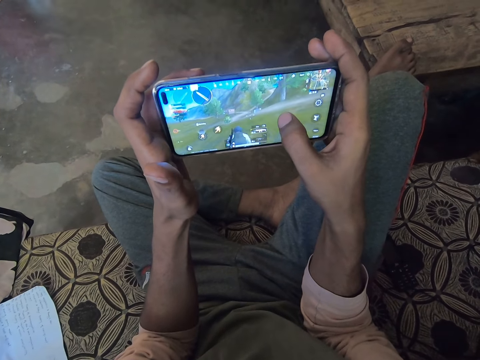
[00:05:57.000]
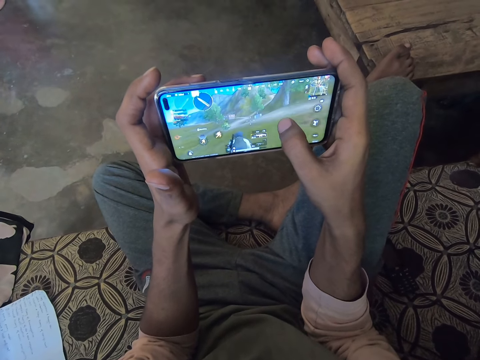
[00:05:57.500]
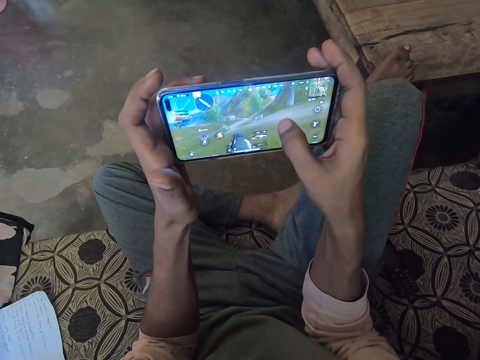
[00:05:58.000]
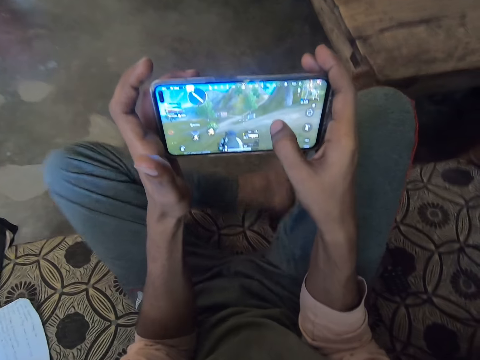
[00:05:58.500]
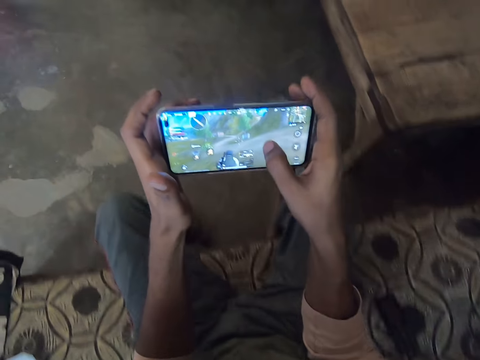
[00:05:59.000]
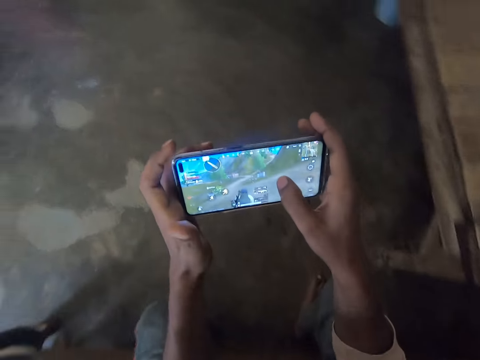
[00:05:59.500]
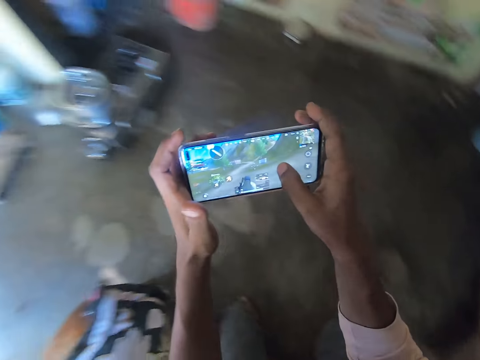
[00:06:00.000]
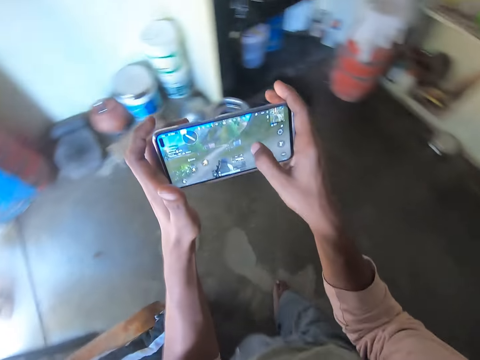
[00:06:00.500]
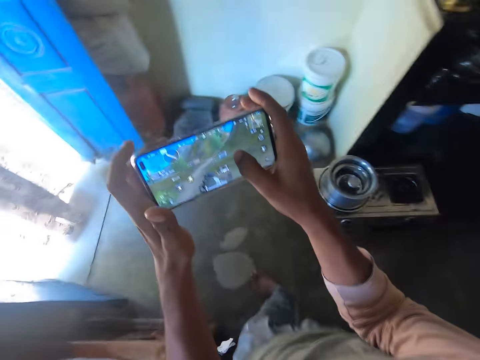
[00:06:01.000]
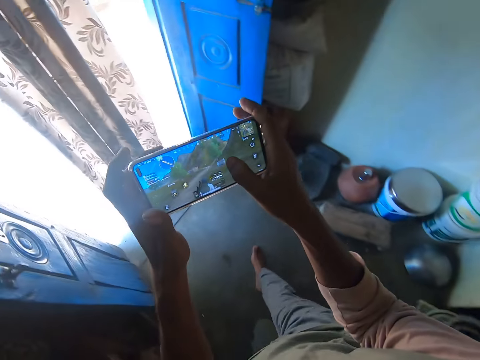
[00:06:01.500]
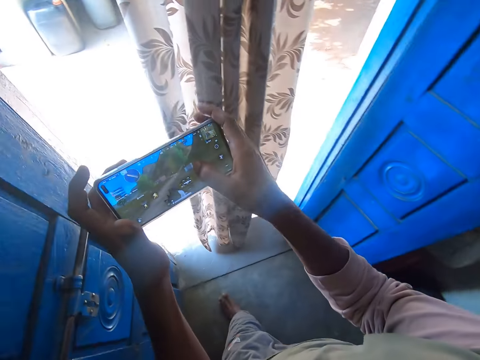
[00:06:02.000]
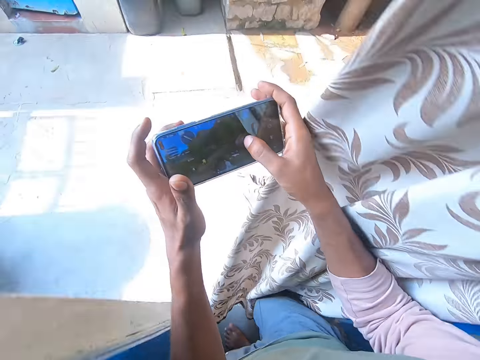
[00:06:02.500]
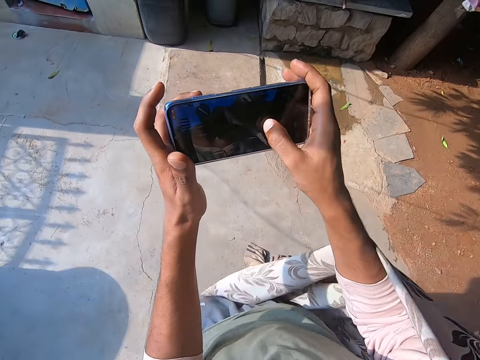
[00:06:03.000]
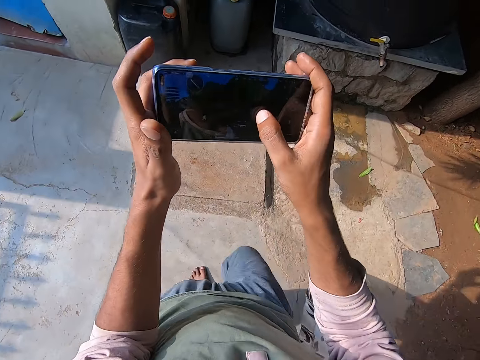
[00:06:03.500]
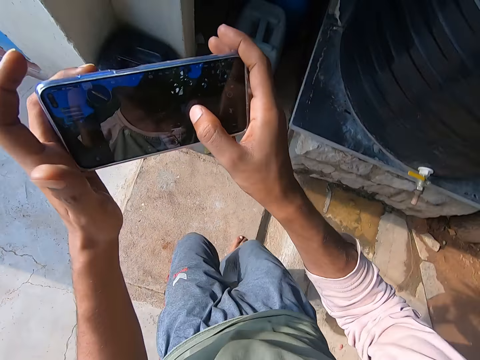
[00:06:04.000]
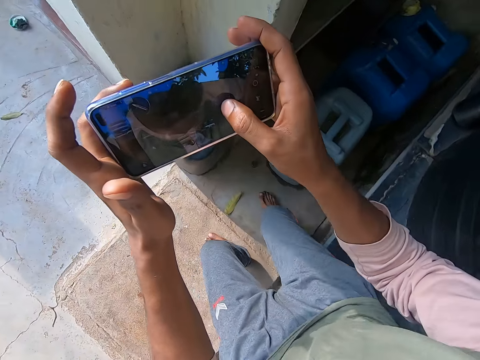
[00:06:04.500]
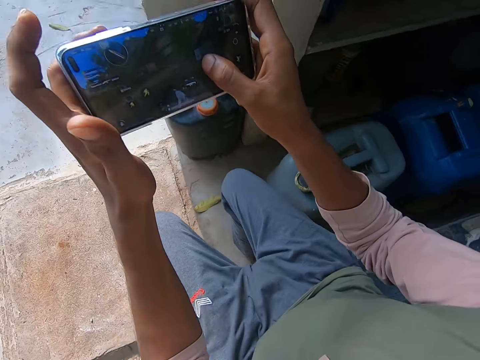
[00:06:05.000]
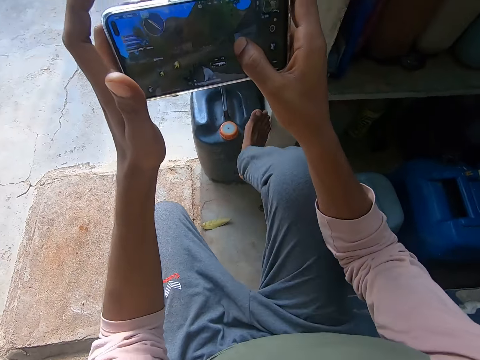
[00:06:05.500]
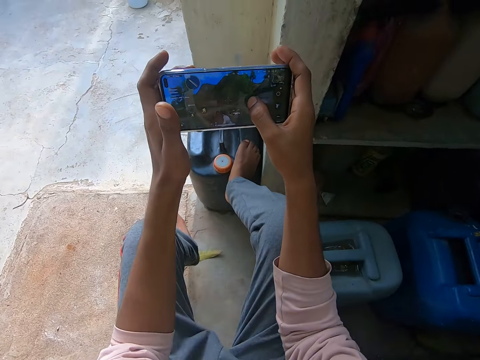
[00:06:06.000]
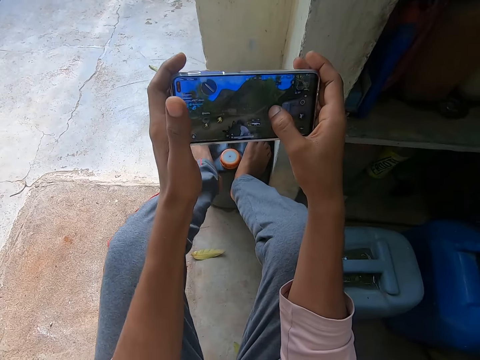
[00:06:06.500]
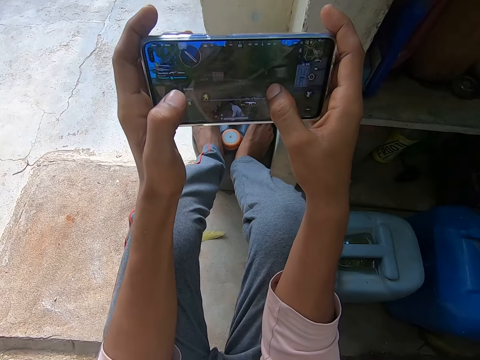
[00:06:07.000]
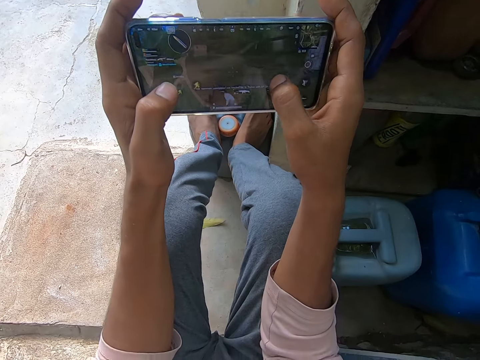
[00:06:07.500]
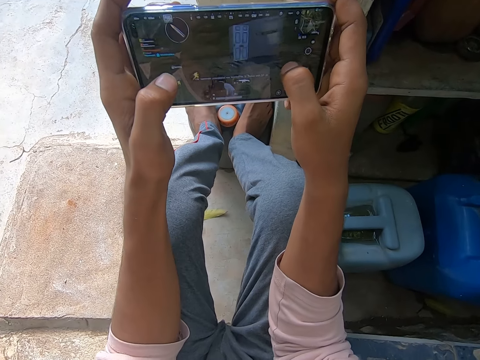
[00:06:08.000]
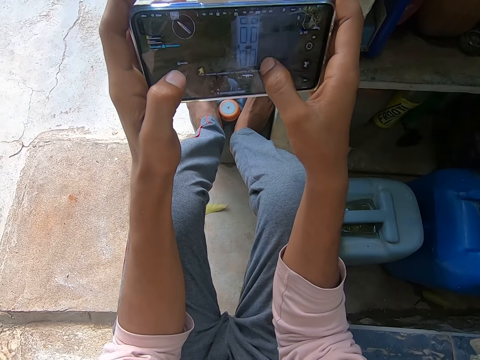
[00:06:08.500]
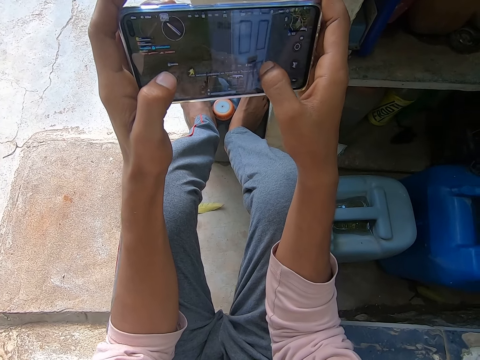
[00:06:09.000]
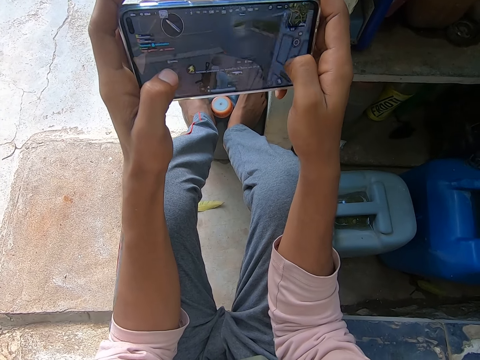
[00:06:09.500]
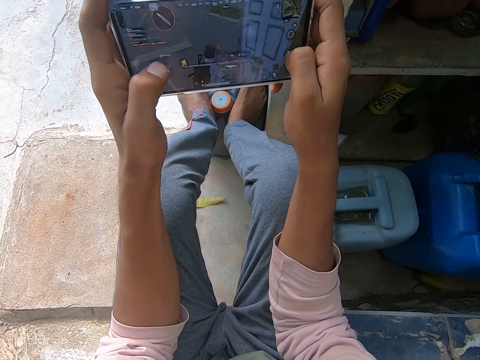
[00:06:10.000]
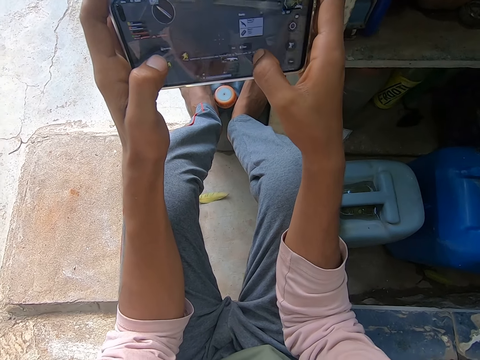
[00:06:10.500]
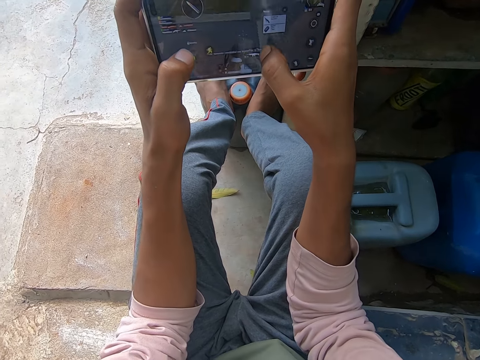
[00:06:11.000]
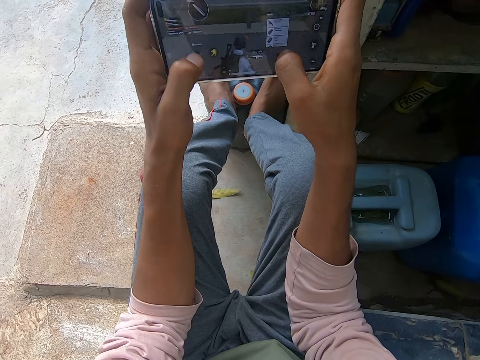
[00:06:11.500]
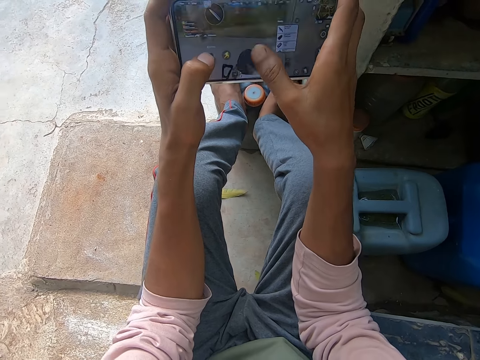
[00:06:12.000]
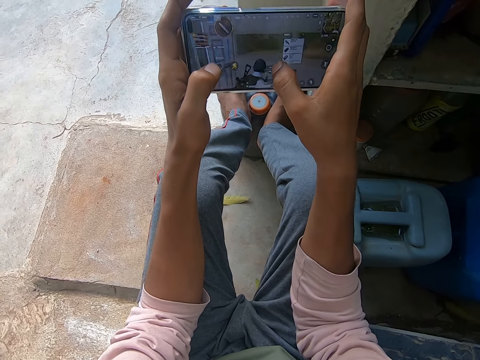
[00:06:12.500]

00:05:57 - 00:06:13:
The camera wearer stands up on the floor. He walks out of the room. He walks around the room. He walks outside the house. He sits on a water tank base slab. He puts his legs on the jerrycan. He plays a video game on the mobile phone.

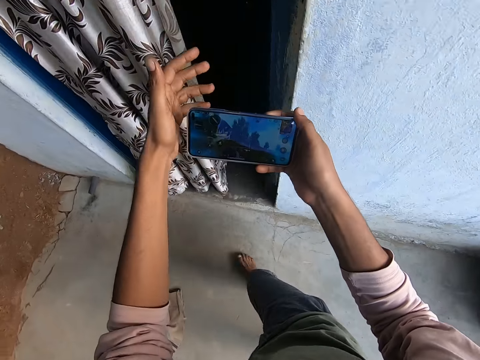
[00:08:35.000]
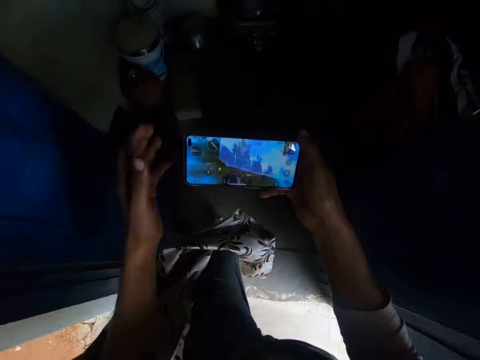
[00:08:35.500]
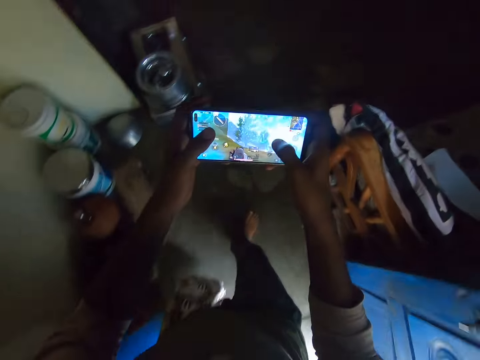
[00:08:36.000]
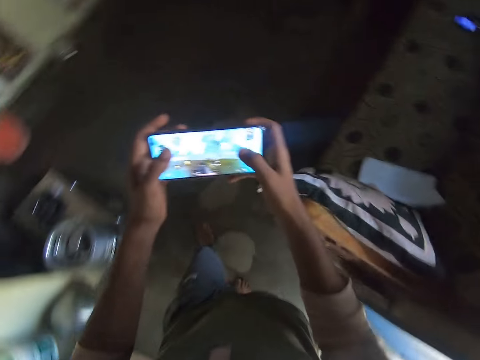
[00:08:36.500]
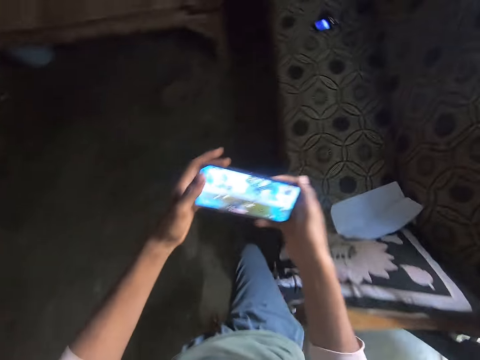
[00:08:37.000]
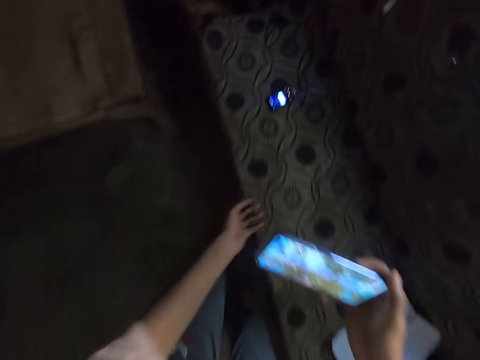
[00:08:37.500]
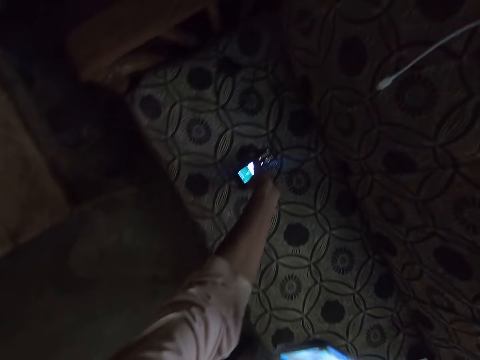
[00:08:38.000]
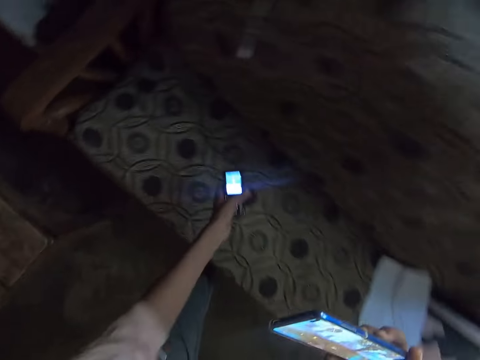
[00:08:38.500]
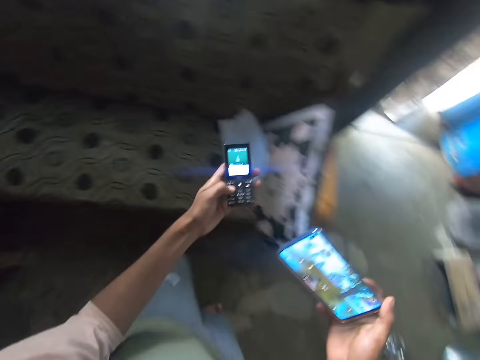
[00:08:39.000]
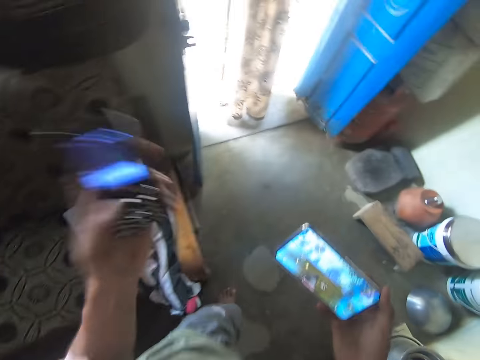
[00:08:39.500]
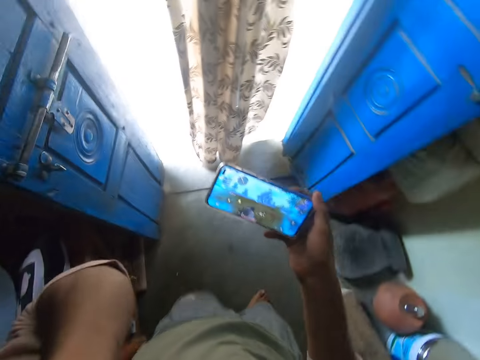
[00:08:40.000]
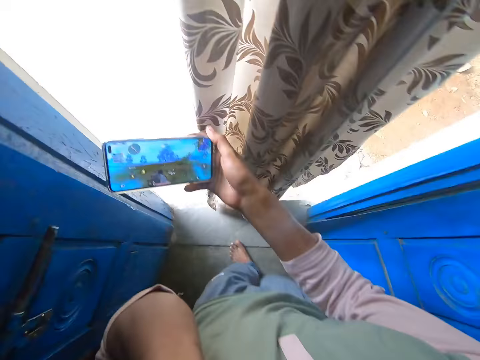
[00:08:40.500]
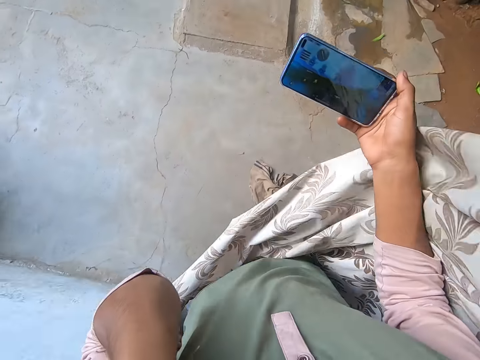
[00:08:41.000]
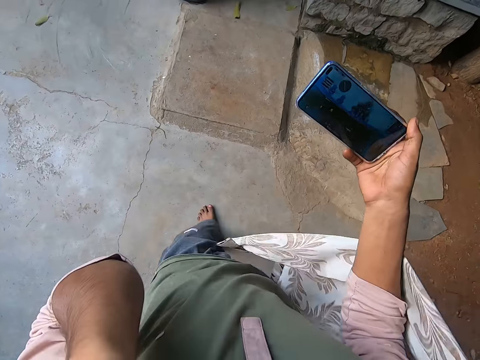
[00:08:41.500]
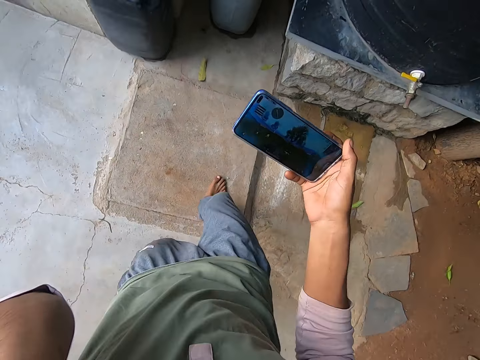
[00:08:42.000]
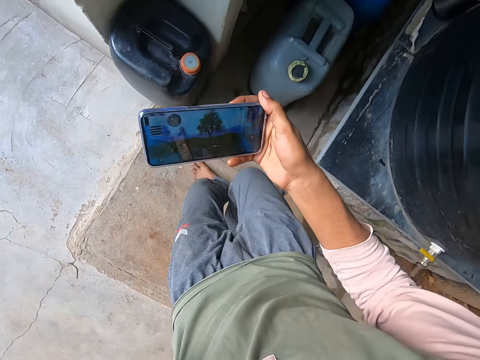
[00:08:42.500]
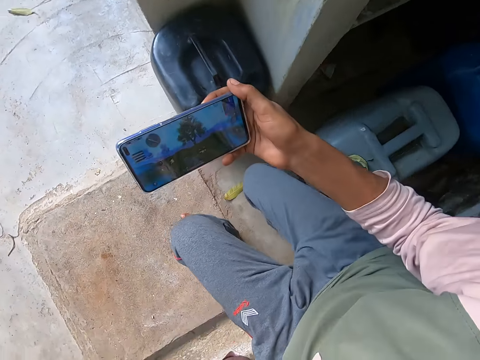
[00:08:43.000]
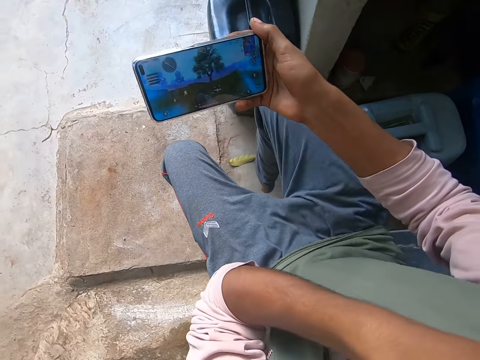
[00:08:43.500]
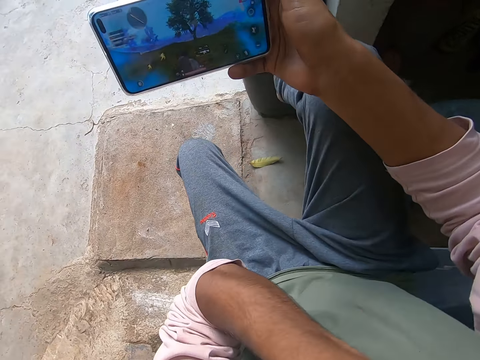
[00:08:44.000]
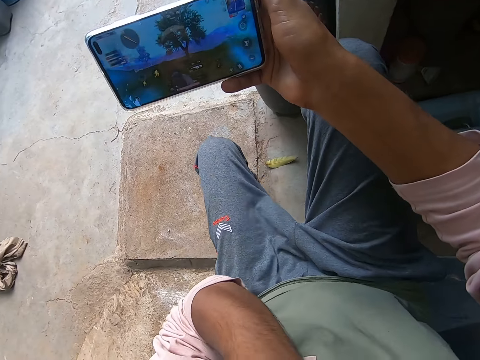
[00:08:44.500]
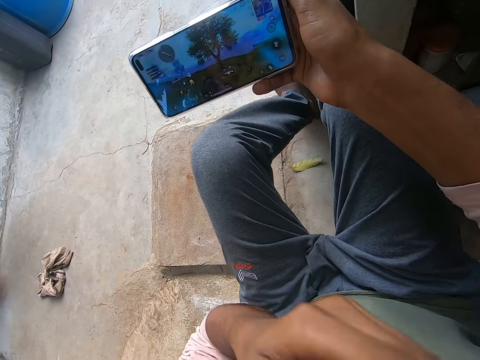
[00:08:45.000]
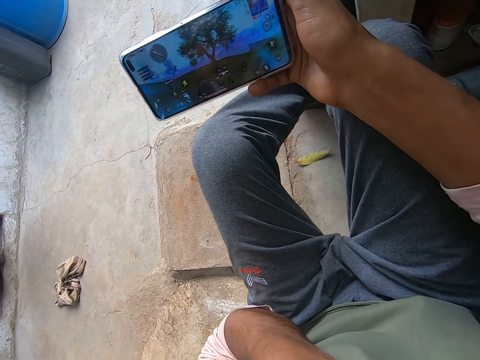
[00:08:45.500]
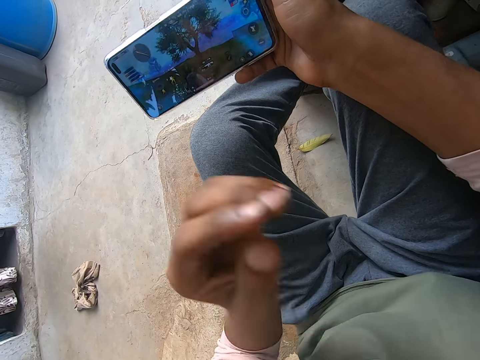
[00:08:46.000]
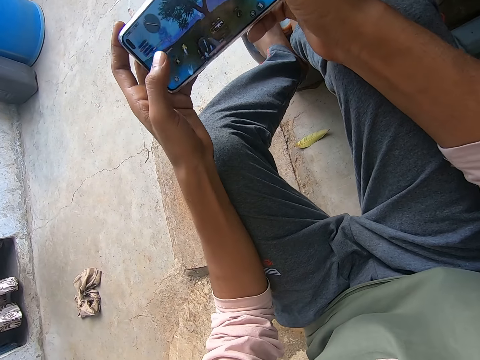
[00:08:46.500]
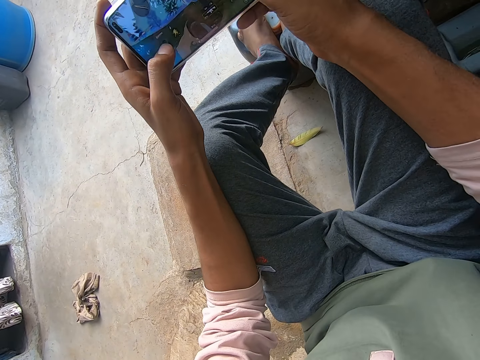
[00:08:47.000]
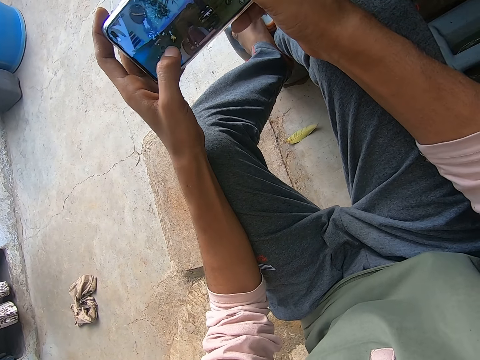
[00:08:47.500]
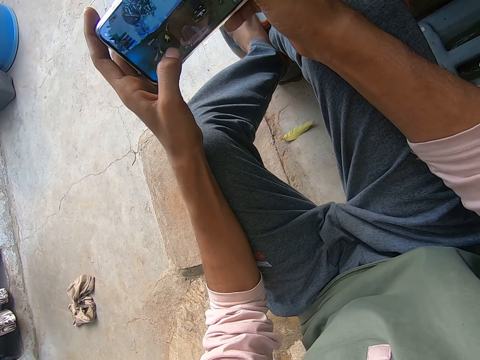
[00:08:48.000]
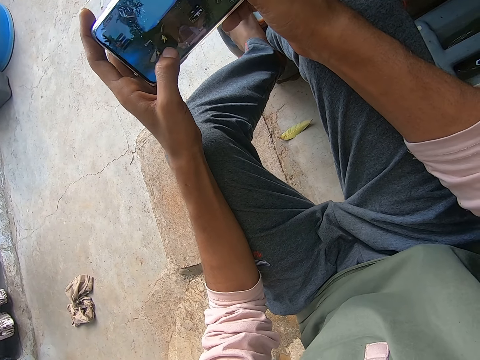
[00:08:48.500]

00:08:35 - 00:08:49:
The camera wearer flips the door curtain. He walks towards the couch. He enters the house. He picks up a phone on the couch. He holds the phone. He answers the call on the phone. He presses the phone button. He walks towards the door. He walks out of the room. He raises the phone to the ear. He walks outside the house. He sits on the water tank base slab. He puts his legs on the jerrycan. He does something. He holds the phone with his hand. He plays a video game on the mobile phone.
